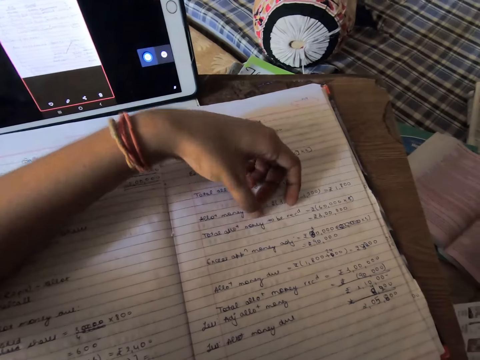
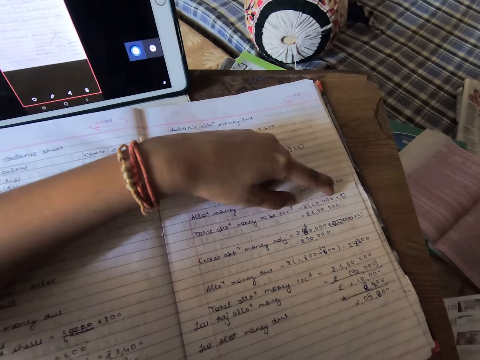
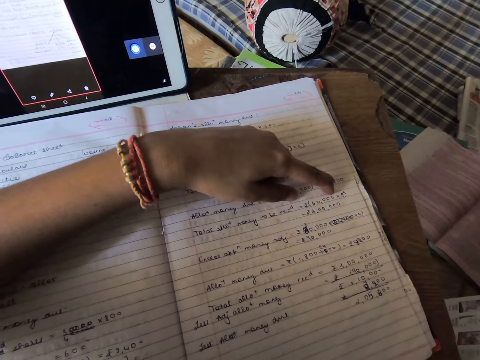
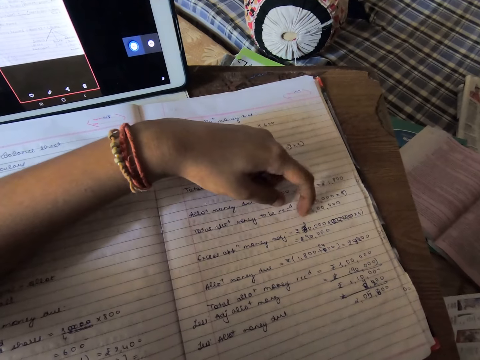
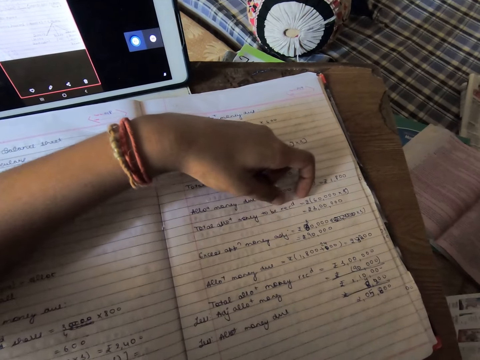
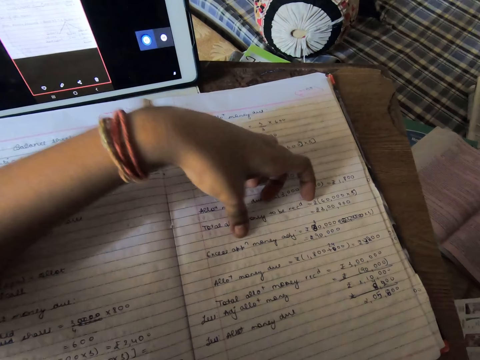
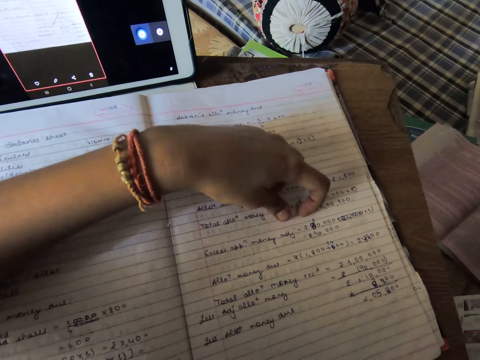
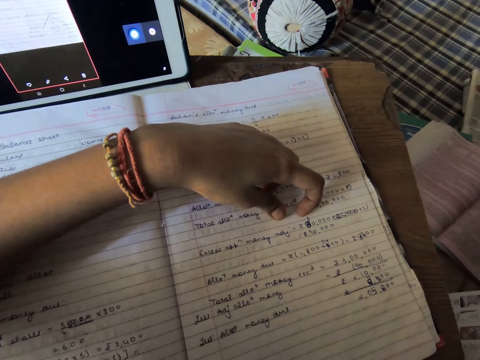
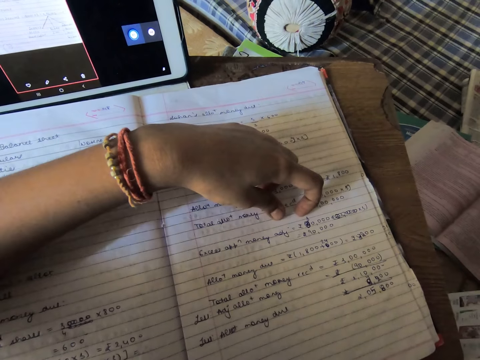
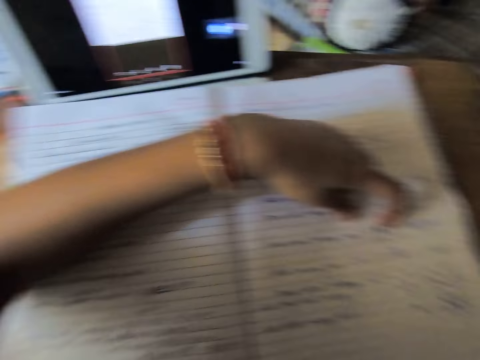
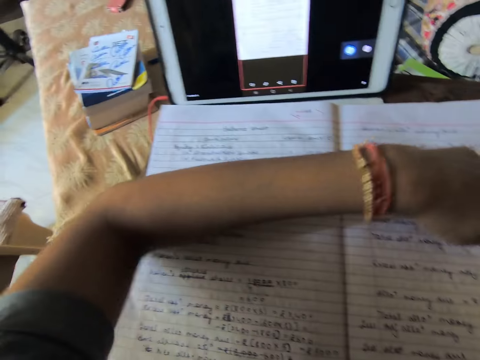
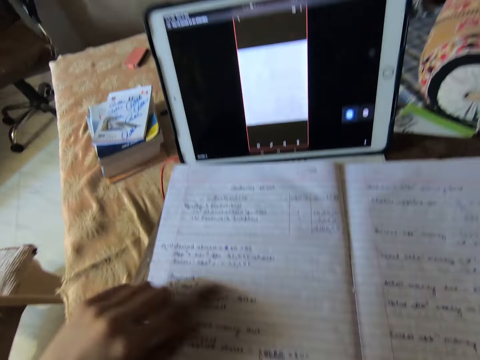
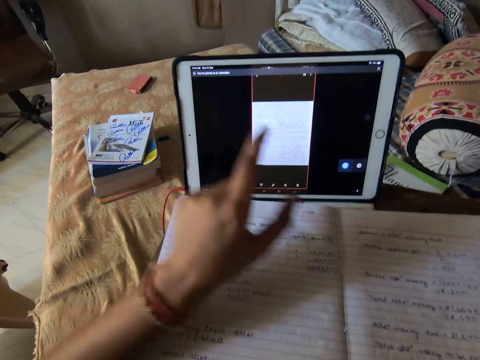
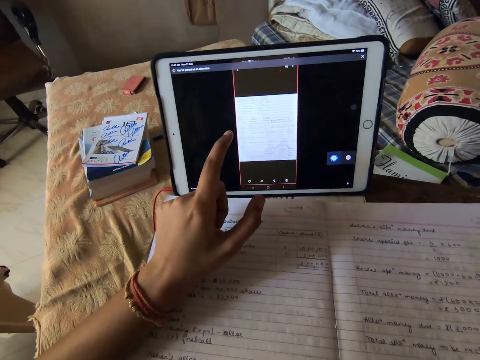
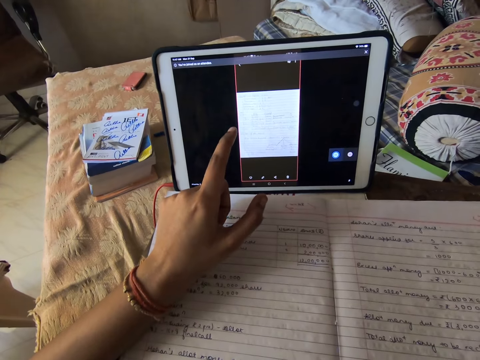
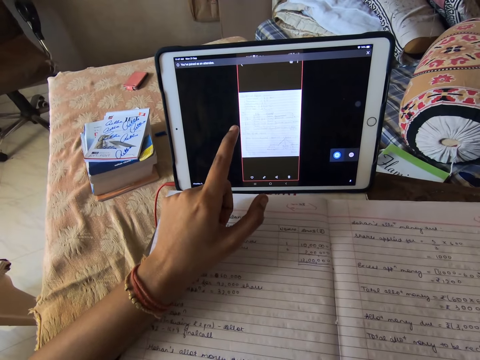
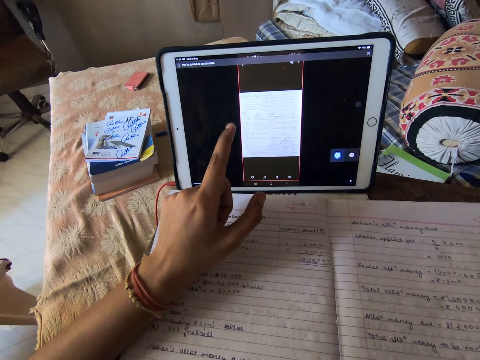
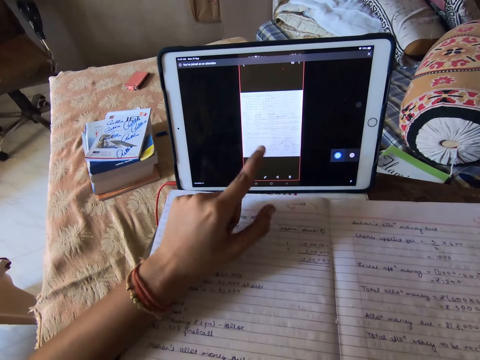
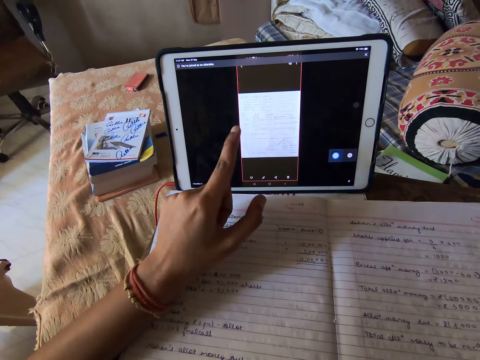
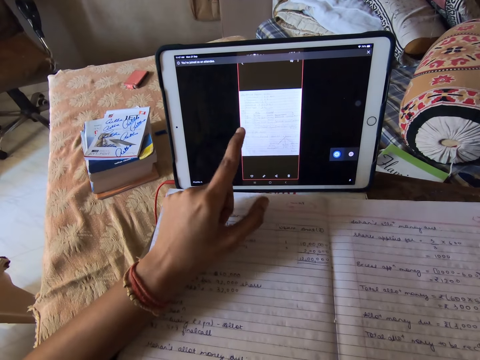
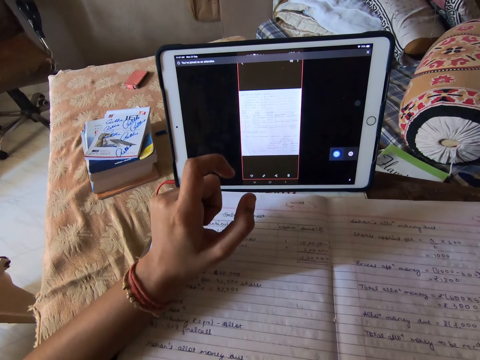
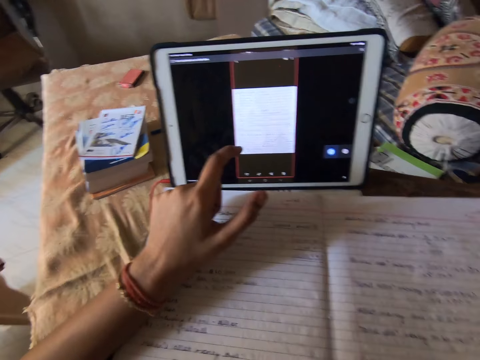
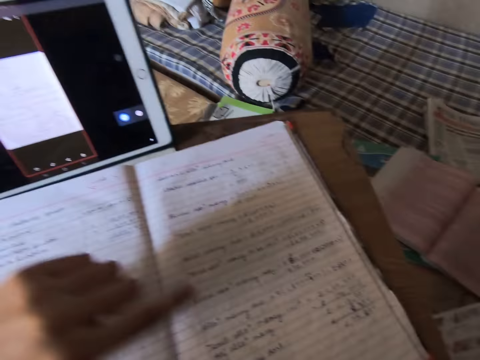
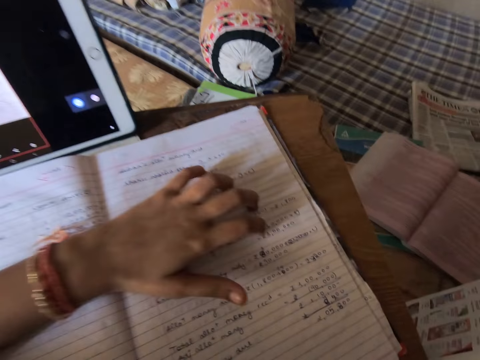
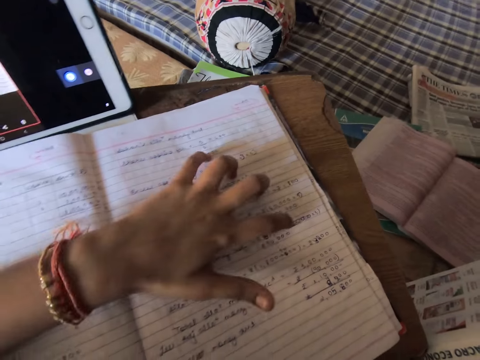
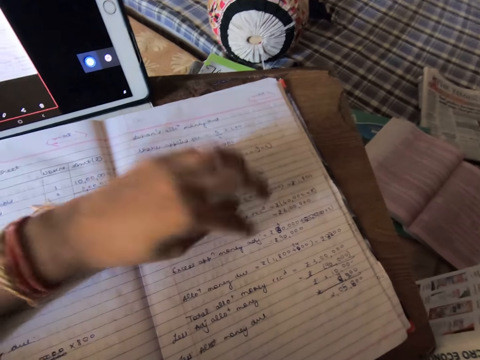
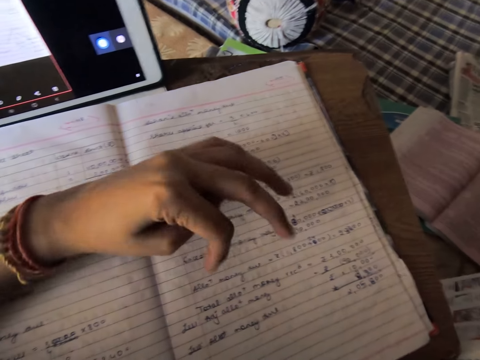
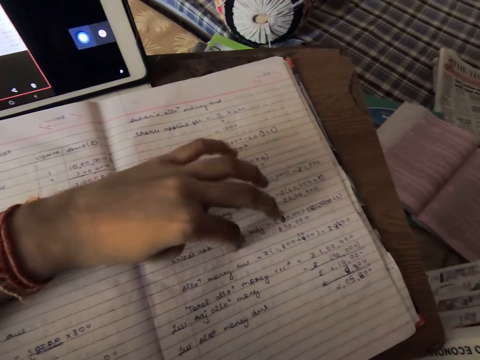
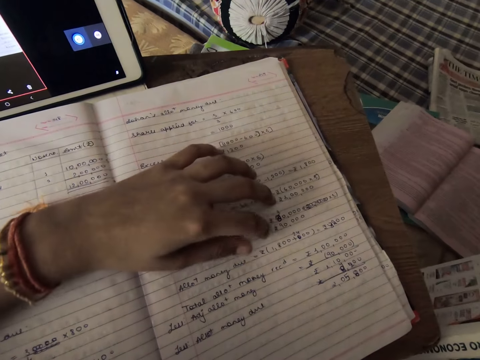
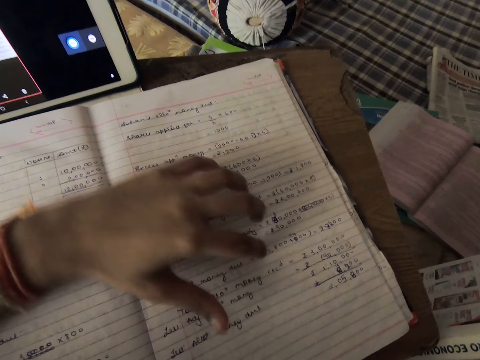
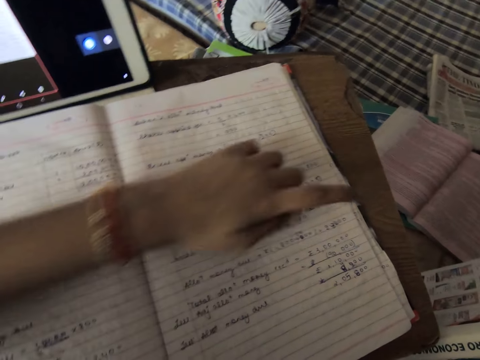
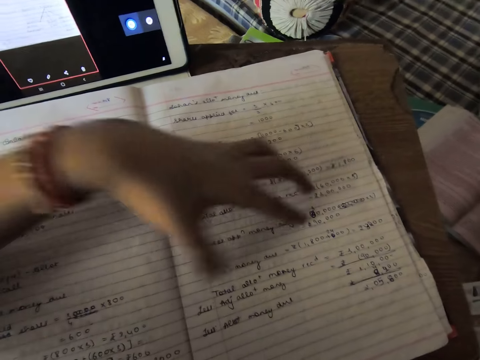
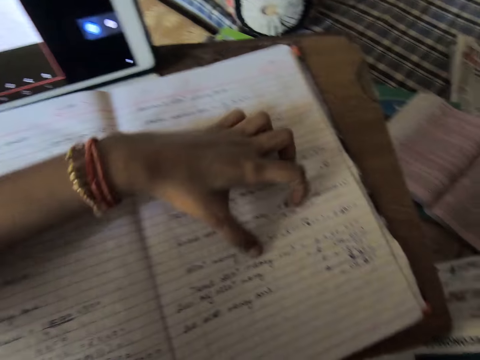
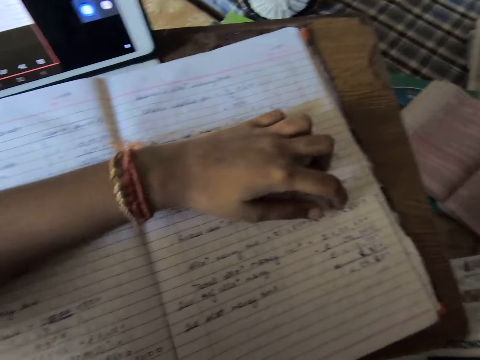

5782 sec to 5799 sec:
The camera wearer touches the tablet. She studies with a notebook with her left hand. She touches the book.

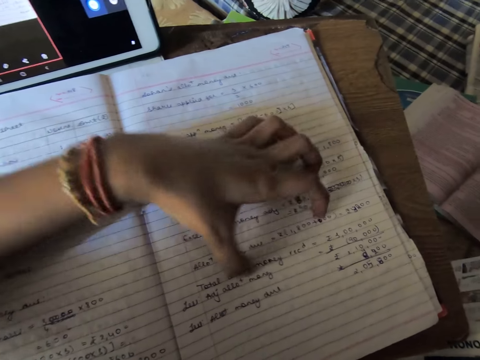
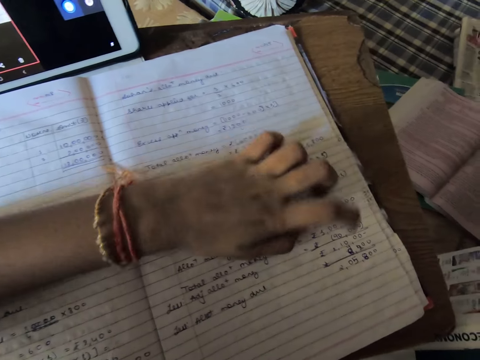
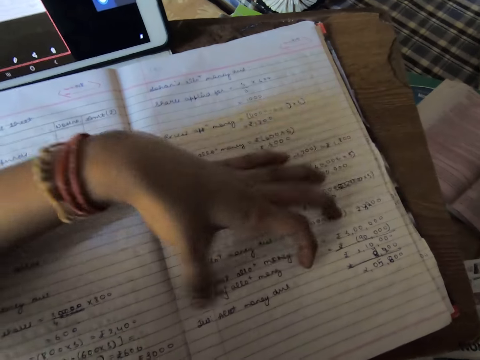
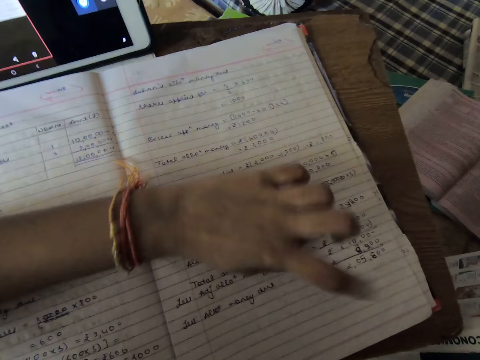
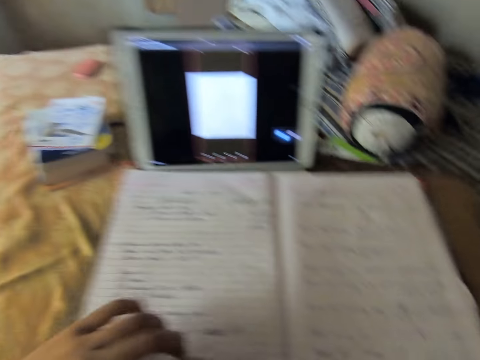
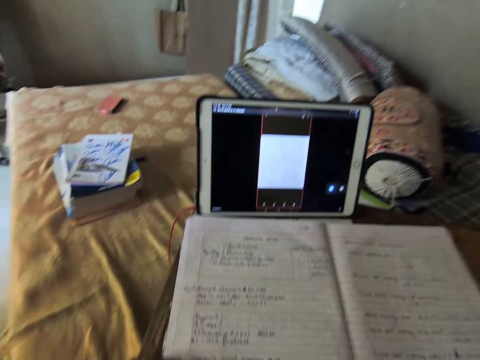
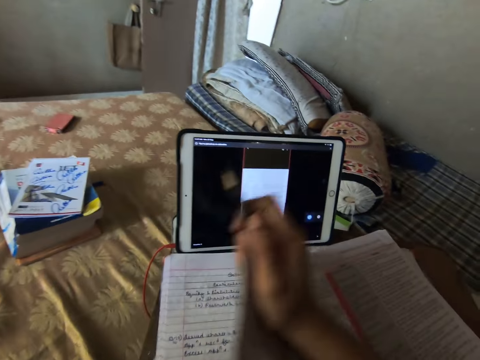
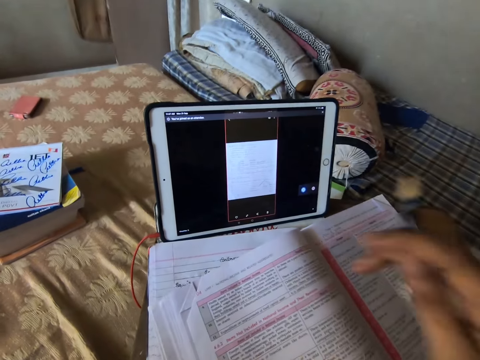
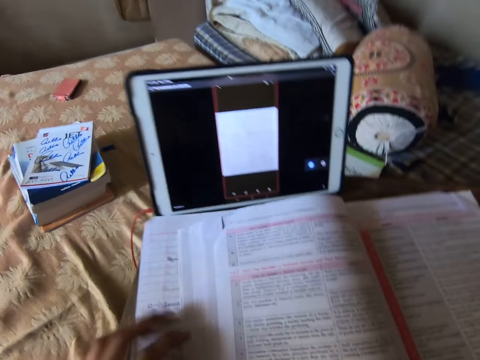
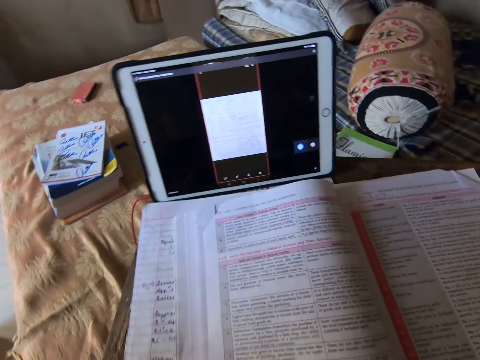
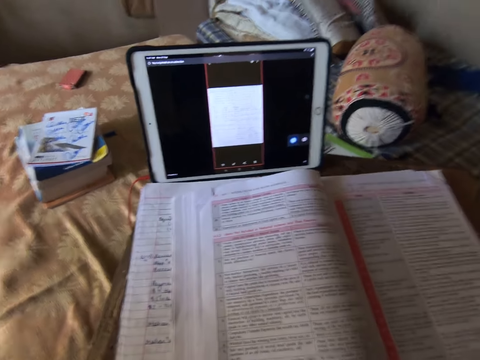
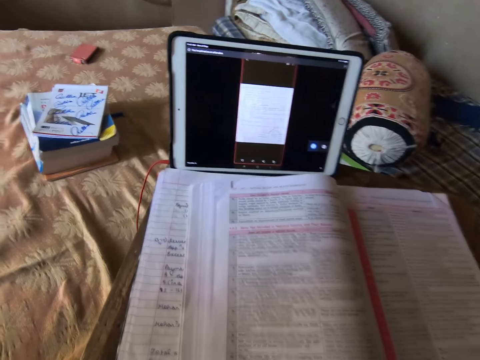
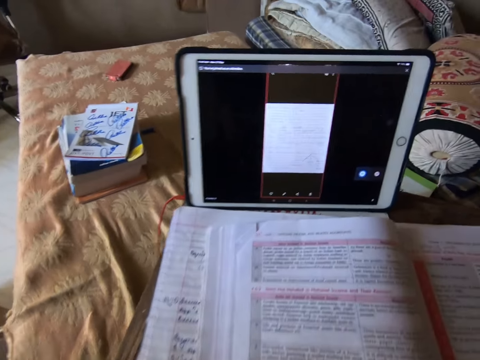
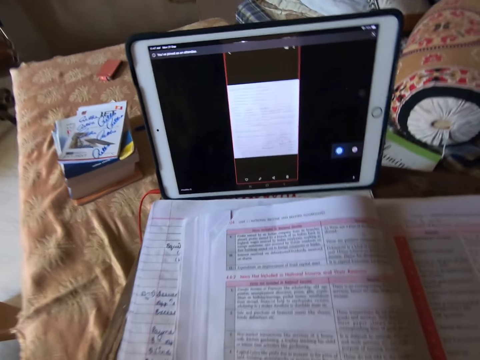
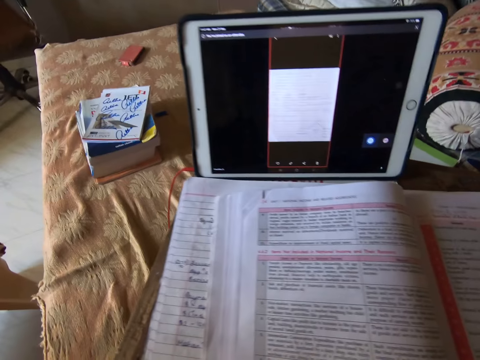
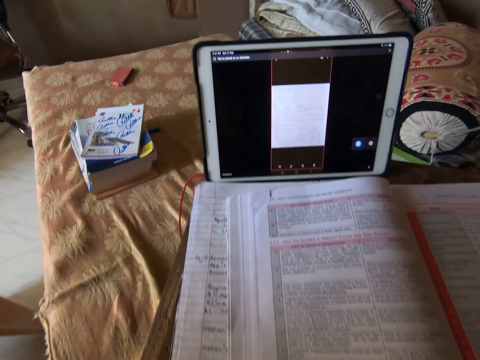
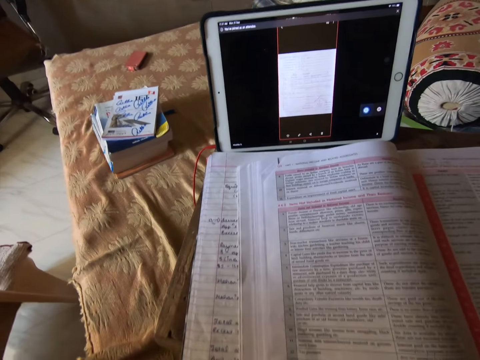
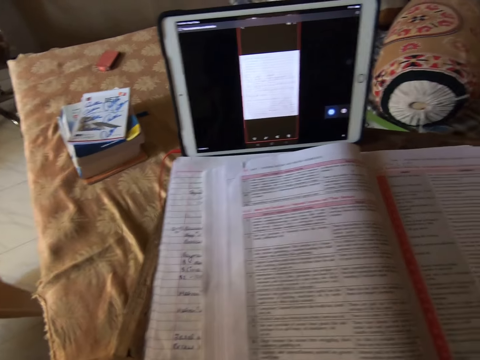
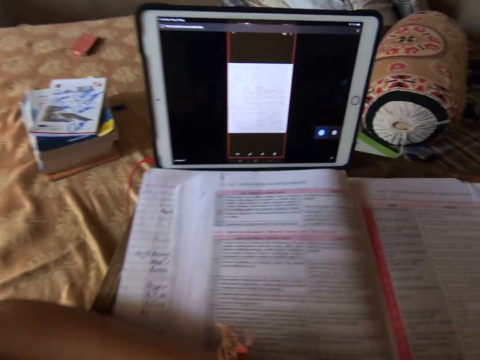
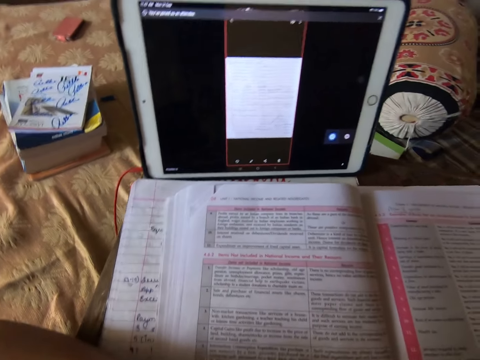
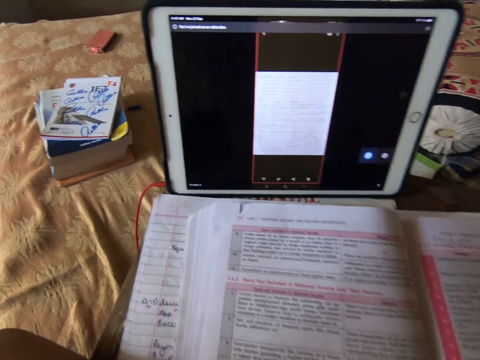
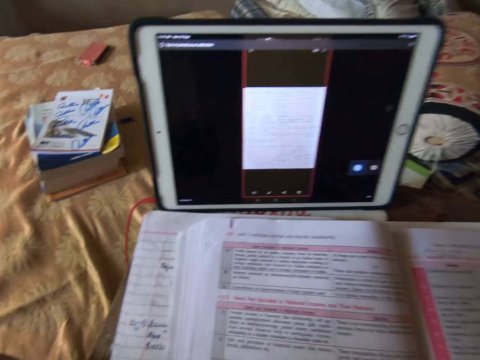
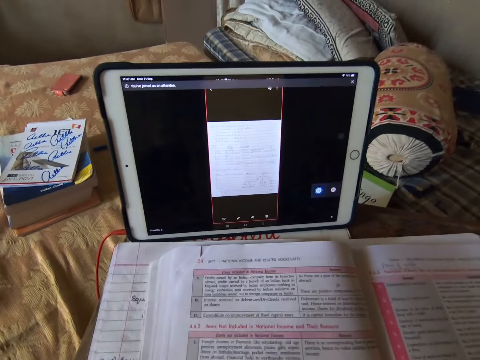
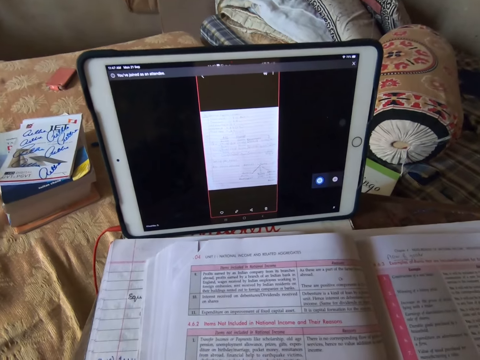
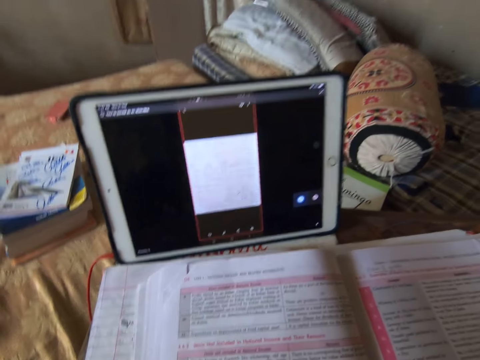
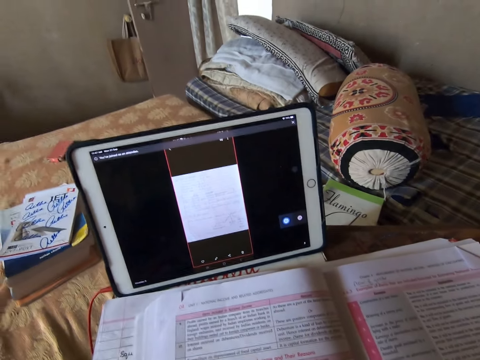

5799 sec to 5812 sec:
The camera wearer drops the textbook on the notebook. They stare at the book.
